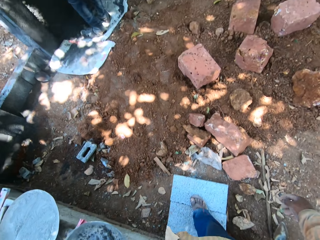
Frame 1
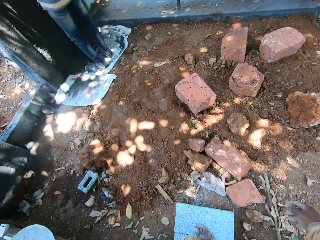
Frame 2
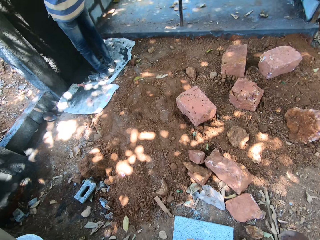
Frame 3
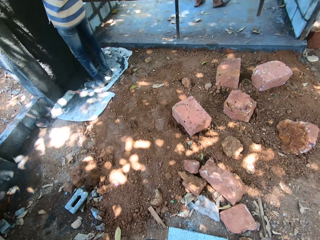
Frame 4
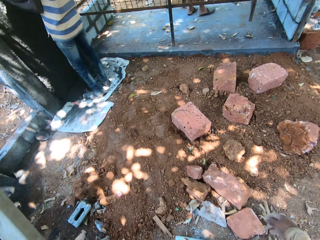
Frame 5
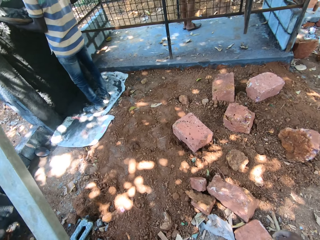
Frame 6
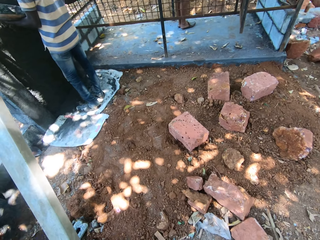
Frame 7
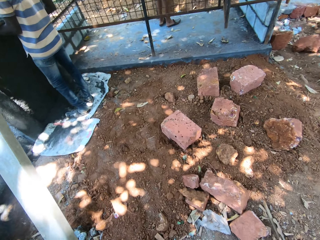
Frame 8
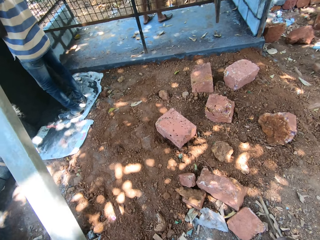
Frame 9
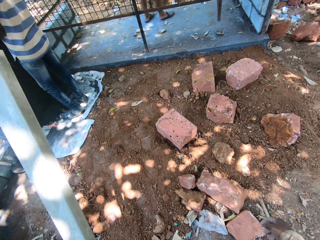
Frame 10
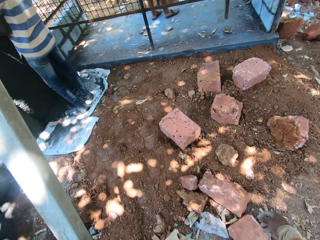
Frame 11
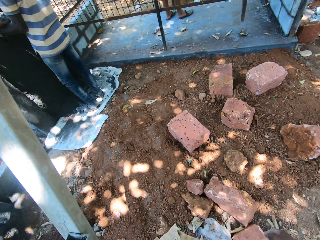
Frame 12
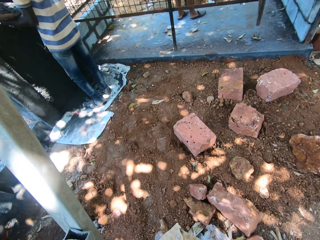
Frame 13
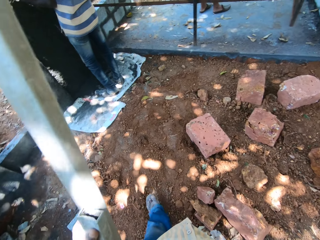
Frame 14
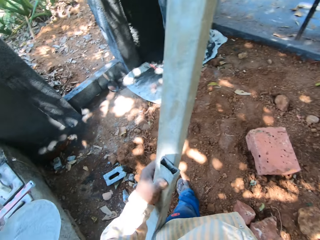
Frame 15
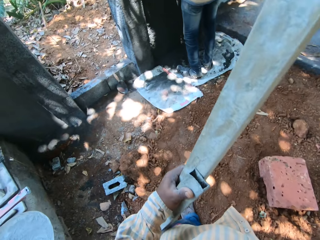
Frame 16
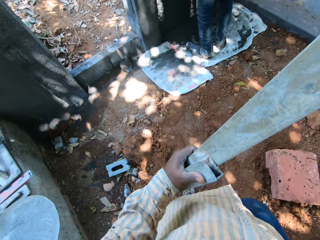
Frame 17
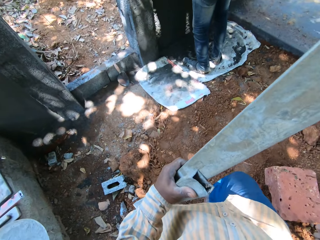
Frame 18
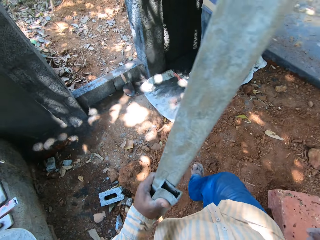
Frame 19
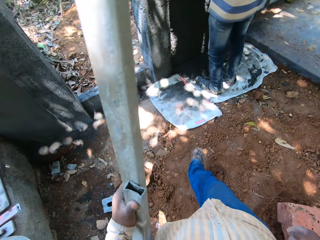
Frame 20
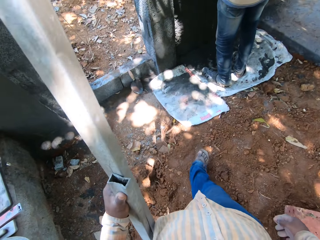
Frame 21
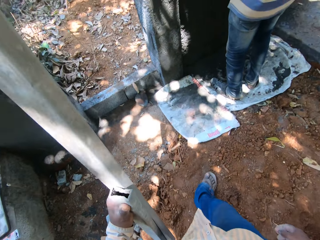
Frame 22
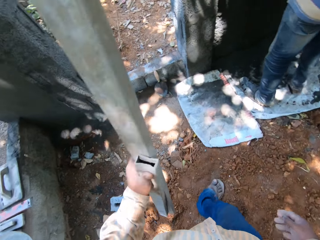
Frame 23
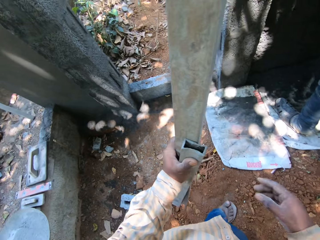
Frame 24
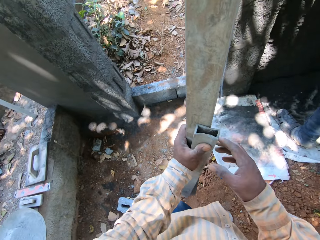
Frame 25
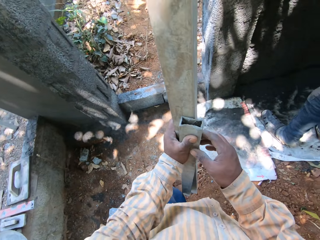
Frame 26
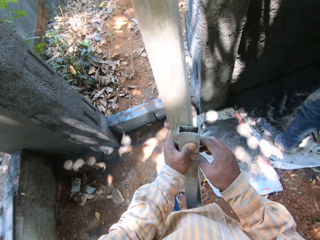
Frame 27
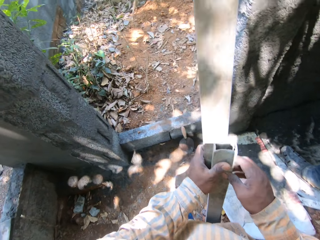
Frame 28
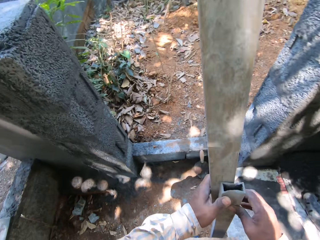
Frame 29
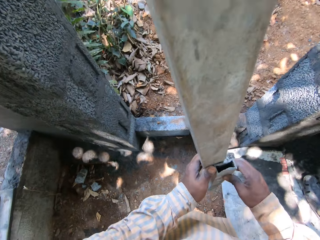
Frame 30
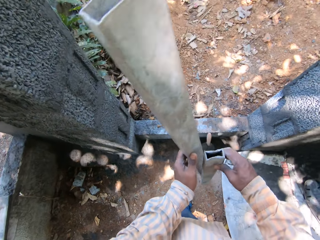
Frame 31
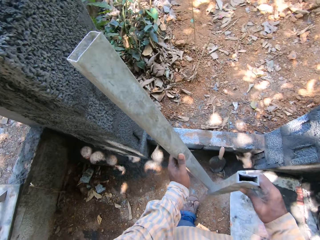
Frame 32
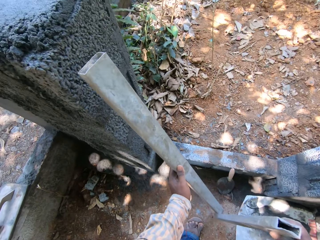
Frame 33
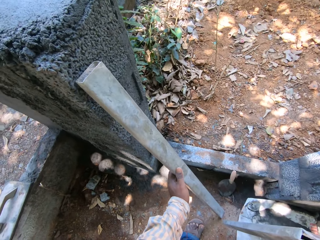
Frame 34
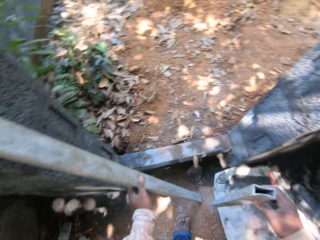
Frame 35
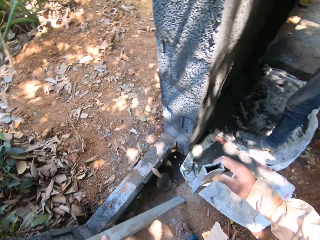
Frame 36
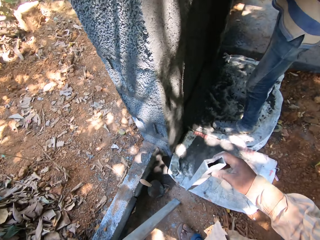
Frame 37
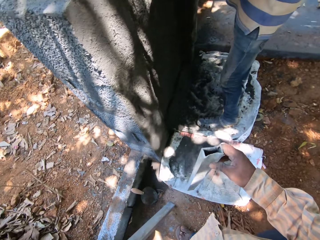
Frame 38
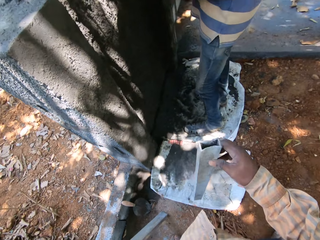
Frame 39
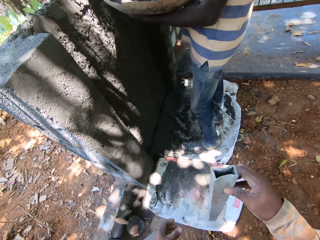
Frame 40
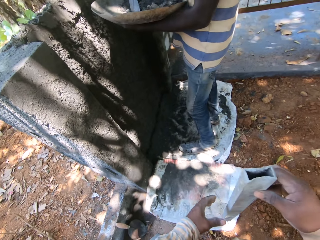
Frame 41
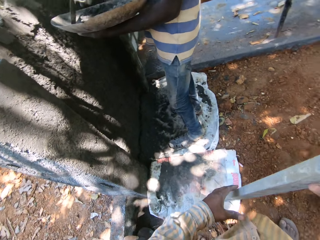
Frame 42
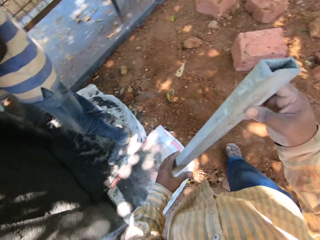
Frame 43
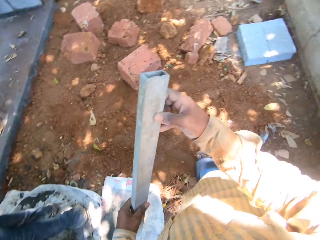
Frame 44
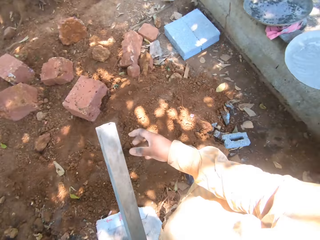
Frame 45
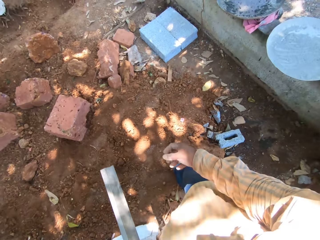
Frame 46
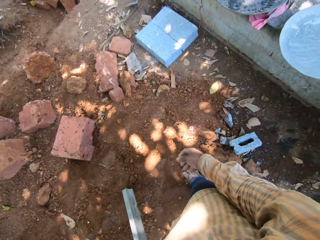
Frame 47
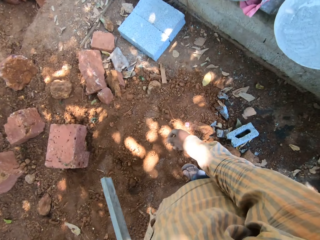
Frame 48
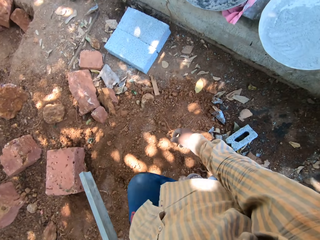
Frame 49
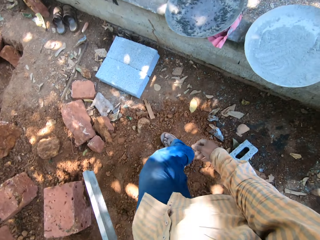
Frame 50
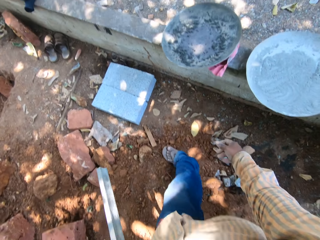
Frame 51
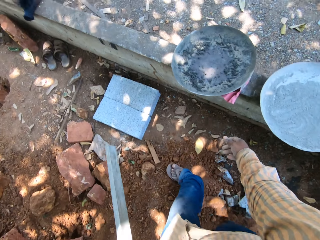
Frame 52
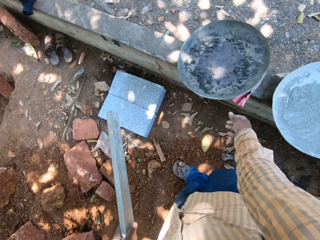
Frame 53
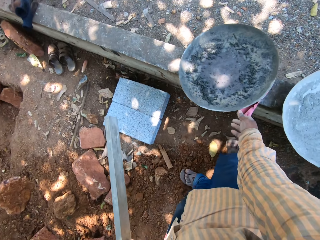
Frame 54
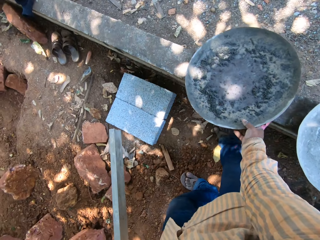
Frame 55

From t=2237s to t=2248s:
The man places cement on the wall with the trowel with his right hand. The camera wearer passes the metal rod to his right hand with his left hand. He picks up the rod with the right hand. He leans the metal rod on the wall with his left hand. He picks up the metal rod from the ground with his right hand. He passes the metal rod to his right hand with his left hand. He walks at the construction site.

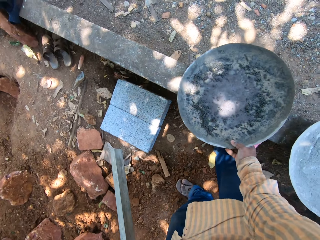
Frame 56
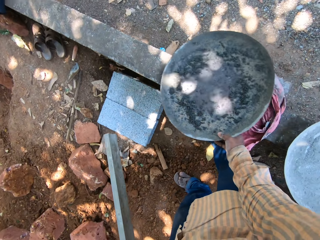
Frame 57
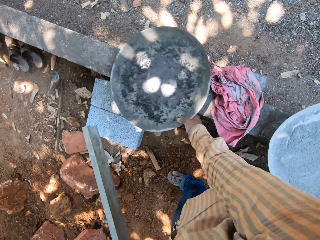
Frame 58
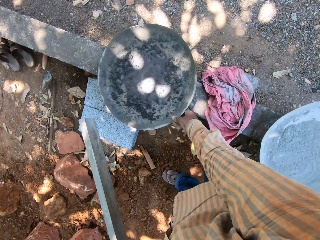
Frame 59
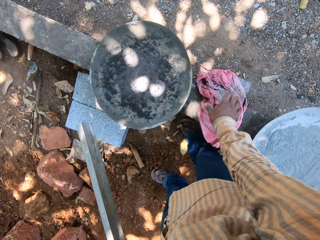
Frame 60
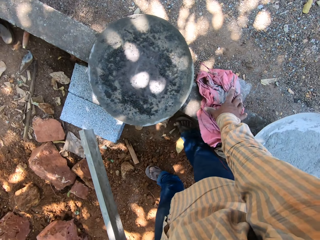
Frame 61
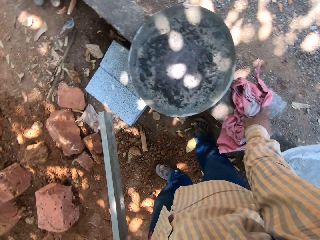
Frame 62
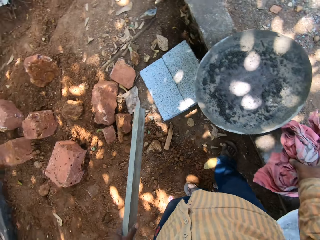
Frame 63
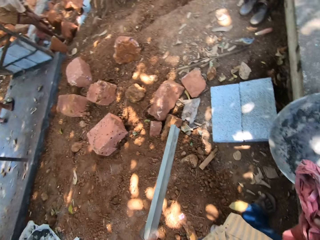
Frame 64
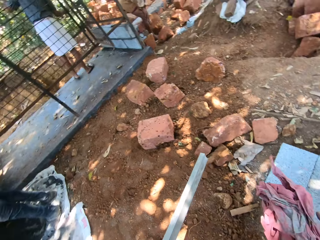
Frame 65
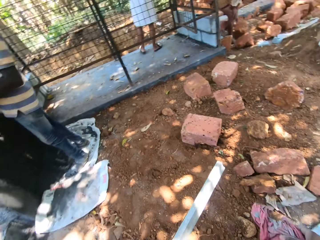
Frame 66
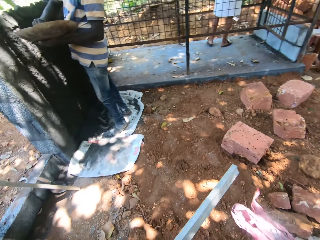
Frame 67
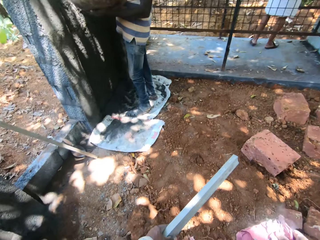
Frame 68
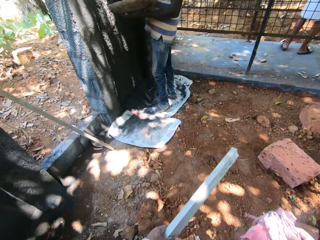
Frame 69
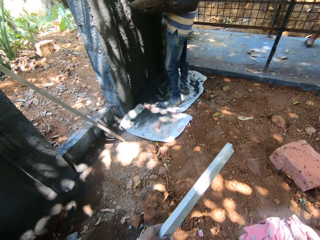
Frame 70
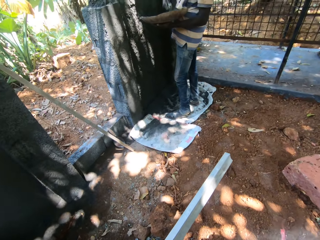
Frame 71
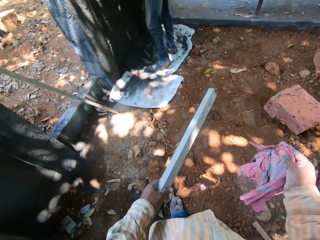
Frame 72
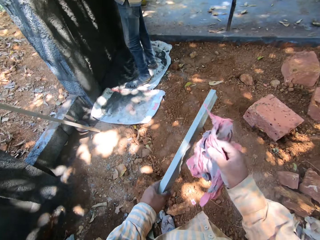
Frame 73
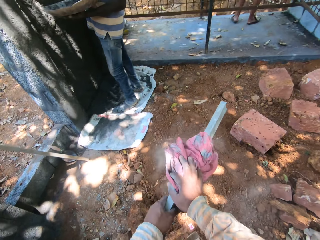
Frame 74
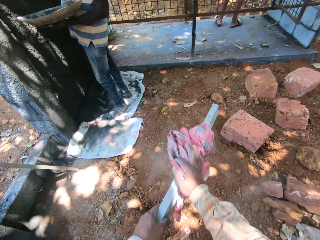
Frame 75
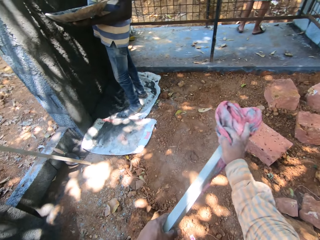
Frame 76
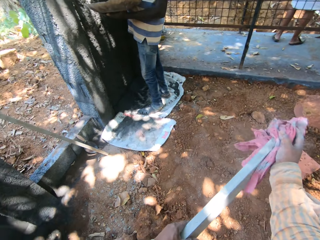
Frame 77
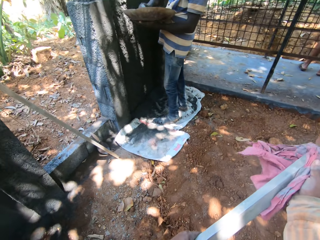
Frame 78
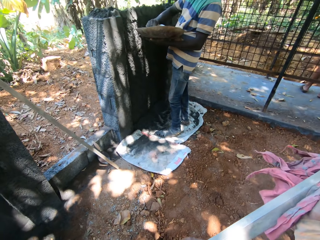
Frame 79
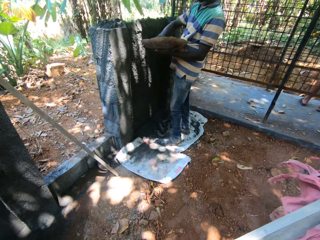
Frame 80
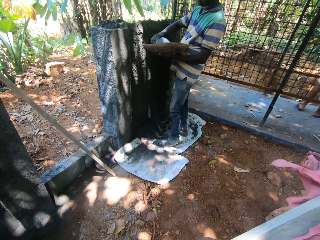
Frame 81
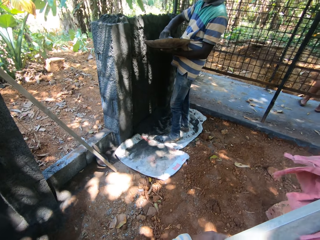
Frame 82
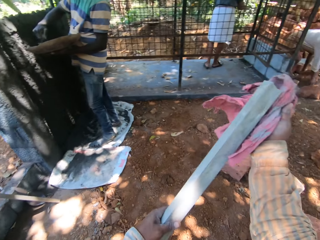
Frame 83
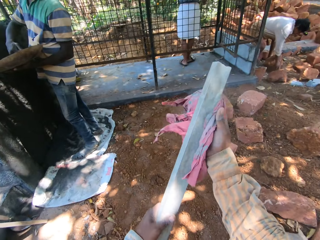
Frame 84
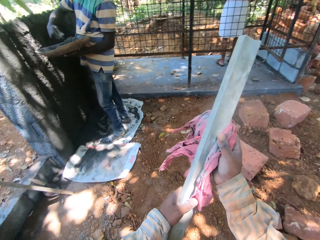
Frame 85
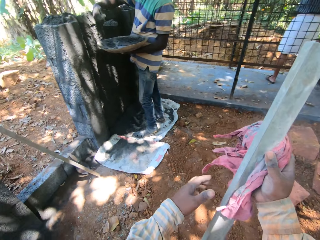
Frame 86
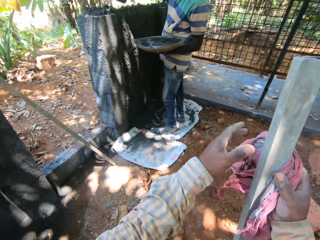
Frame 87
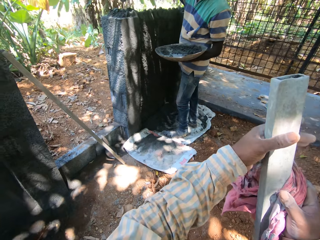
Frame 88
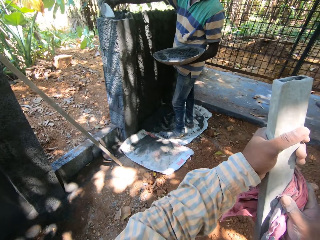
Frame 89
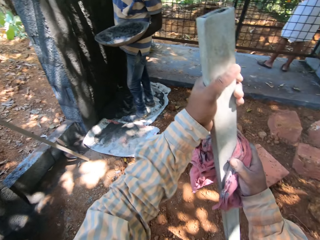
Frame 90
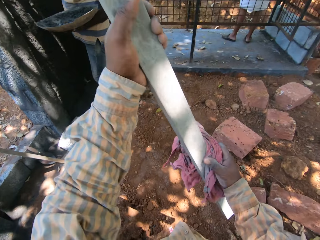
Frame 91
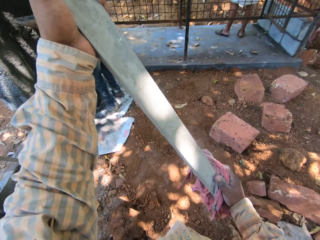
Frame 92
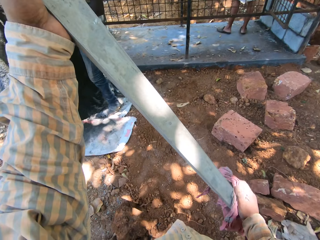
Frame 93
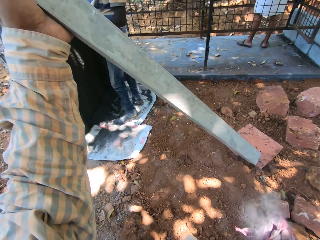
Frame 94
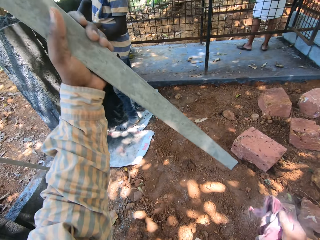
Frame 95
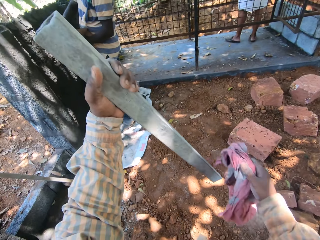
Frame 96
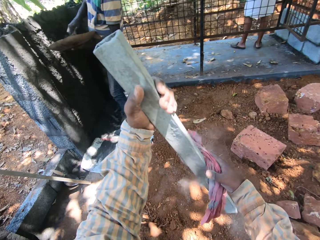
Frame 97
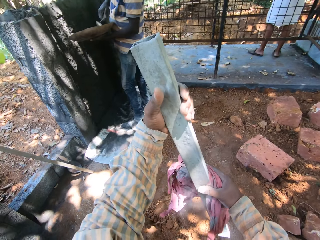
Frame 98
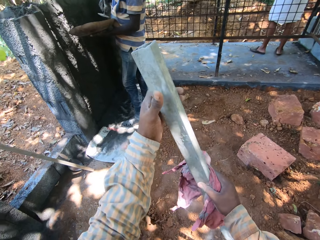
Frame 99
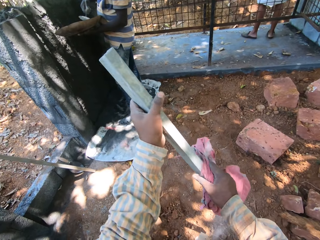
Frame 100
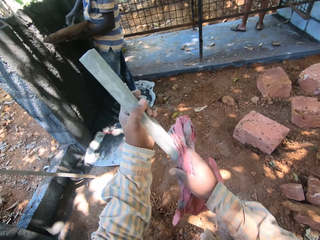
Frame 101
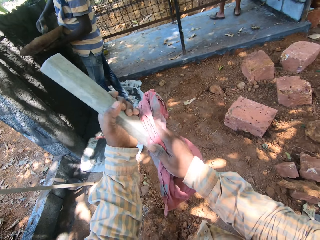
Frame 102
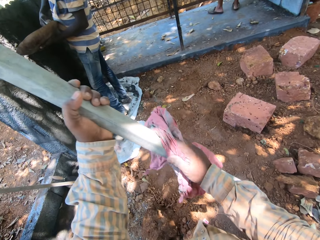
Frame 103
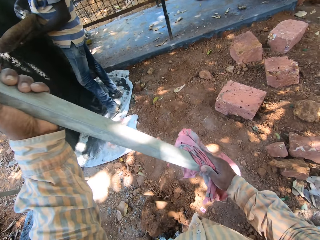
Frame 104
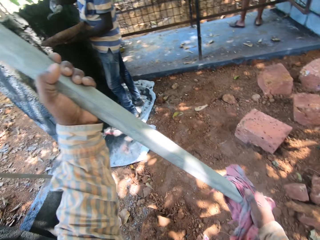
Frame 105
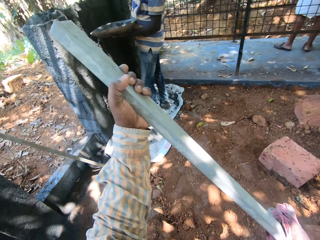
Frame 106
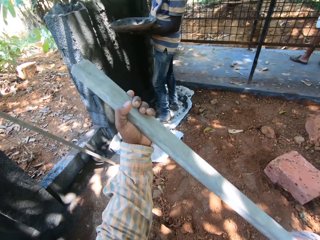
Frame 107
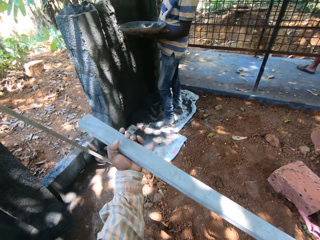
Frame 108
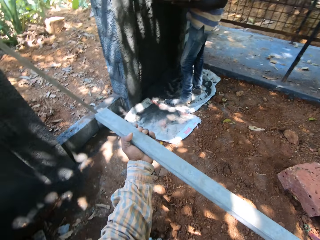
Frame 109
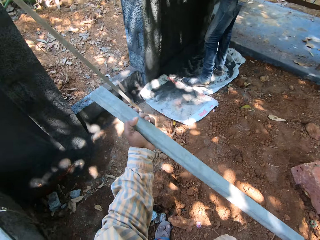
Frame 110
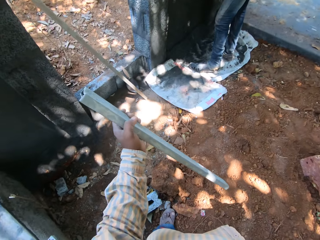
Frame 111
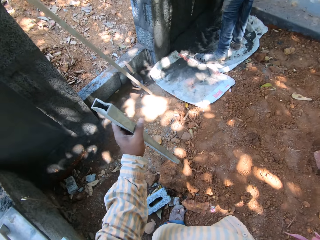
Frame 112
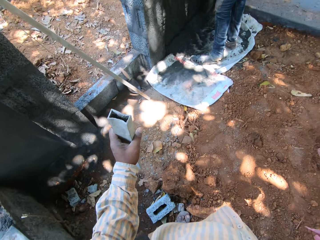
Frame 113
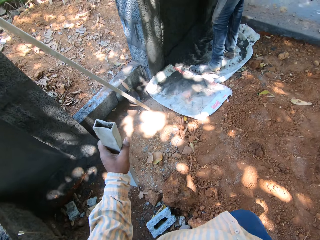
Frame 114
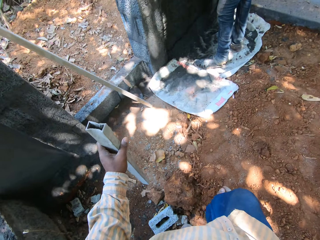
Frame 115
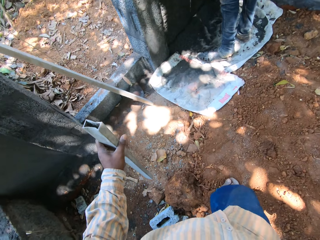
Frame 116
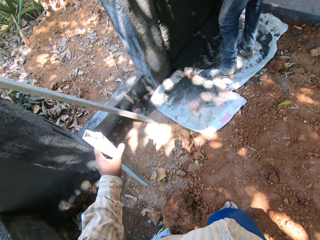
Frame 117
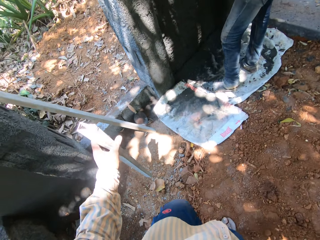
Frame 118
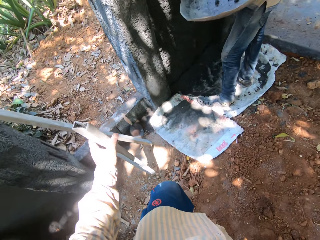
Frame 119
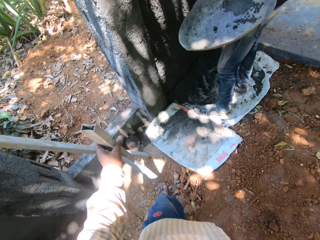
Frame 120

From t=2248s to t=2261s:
The camera wearer moves the tray on the slab with his right hand. He picks up the rag or cloth from the slab with his right hand. A man scoops cement or concrete from the tray with the trowel with his right hand. The camera wearer adjusts the cloth in the hand. He wipes the metal rod with the rag with his right hand. The man scoops the cement from the tray with the trowel with his right hand. The man places the cement on the wall with the trowel with his right hand. The man scoops the cement from the tray with the trowel with his right hand. The man pours the concrete in the wall. The camera wearer walks towards the man.
